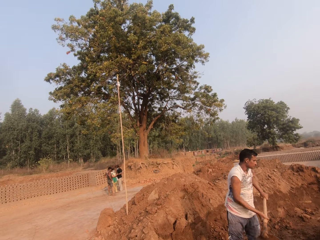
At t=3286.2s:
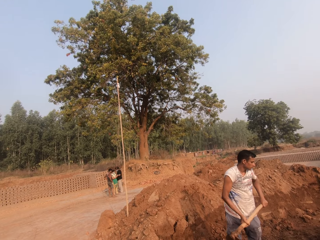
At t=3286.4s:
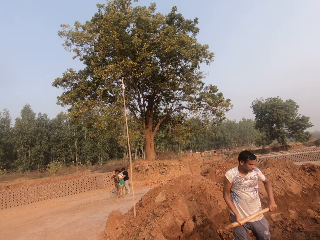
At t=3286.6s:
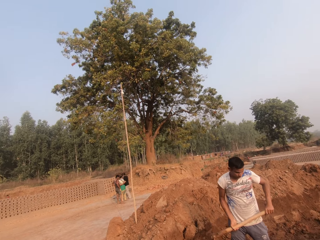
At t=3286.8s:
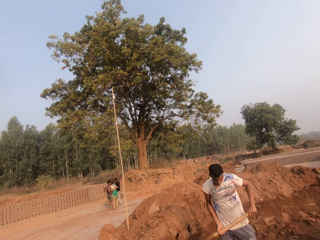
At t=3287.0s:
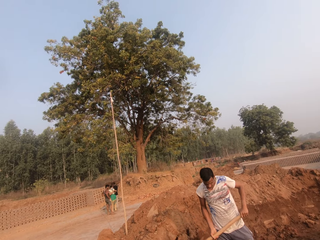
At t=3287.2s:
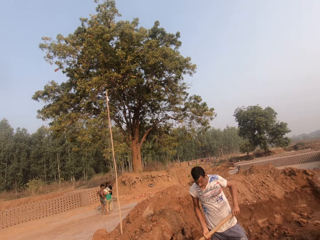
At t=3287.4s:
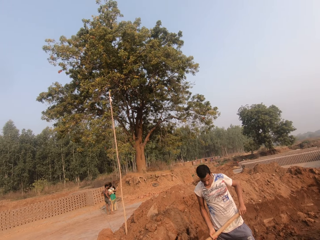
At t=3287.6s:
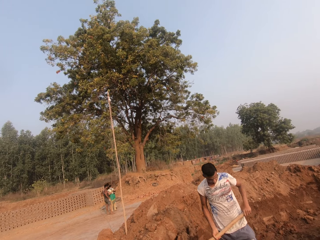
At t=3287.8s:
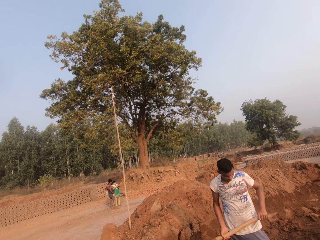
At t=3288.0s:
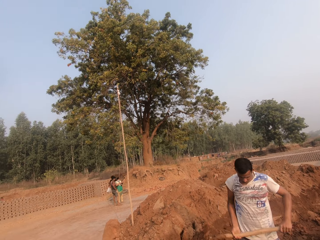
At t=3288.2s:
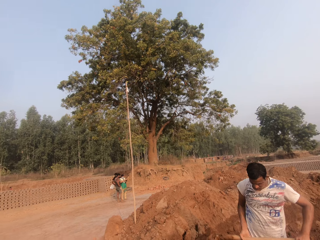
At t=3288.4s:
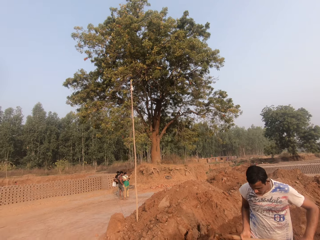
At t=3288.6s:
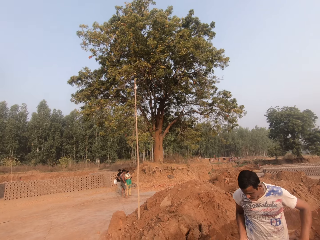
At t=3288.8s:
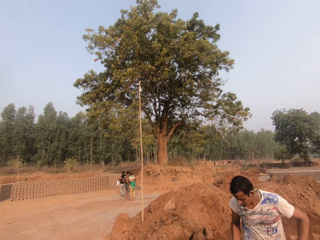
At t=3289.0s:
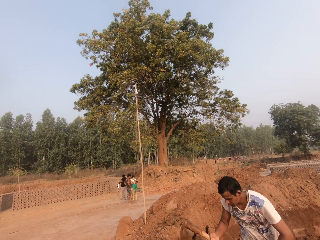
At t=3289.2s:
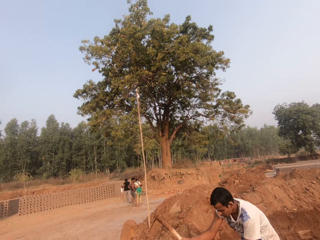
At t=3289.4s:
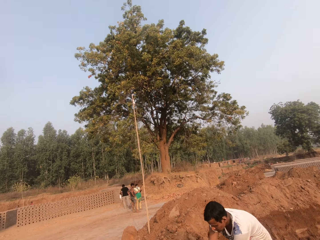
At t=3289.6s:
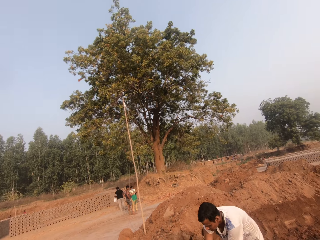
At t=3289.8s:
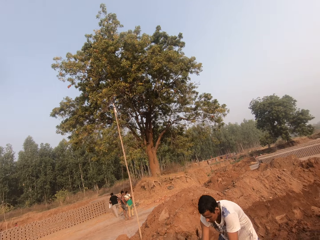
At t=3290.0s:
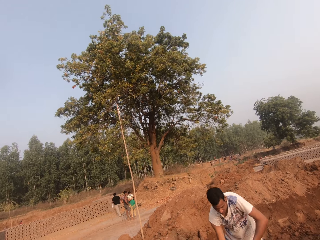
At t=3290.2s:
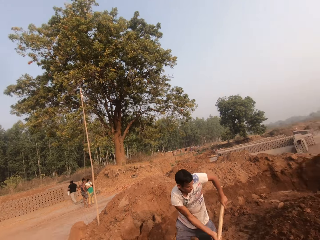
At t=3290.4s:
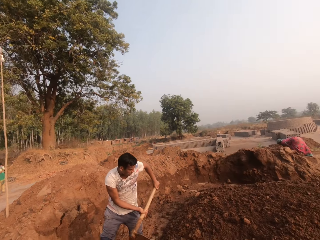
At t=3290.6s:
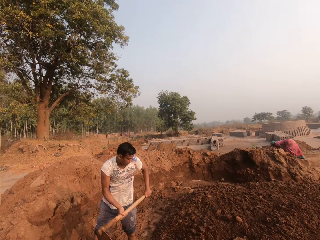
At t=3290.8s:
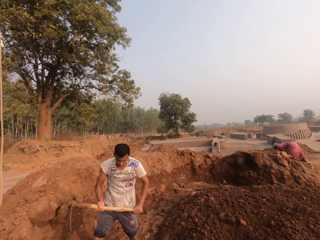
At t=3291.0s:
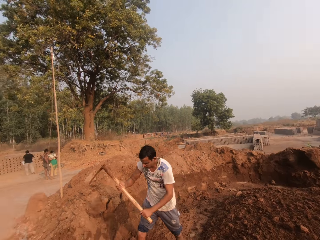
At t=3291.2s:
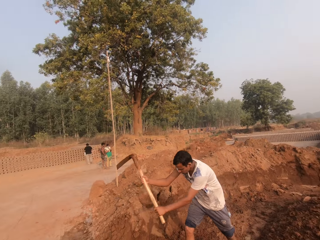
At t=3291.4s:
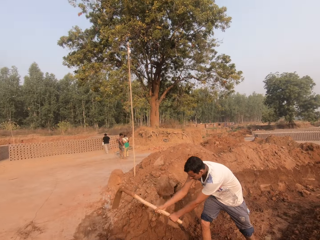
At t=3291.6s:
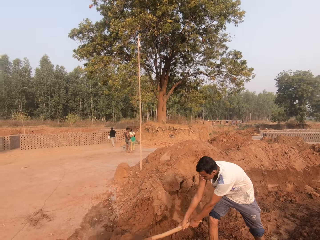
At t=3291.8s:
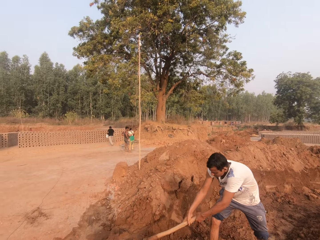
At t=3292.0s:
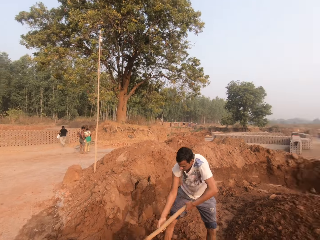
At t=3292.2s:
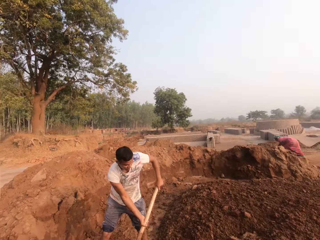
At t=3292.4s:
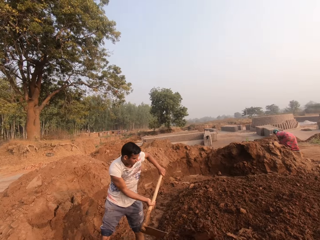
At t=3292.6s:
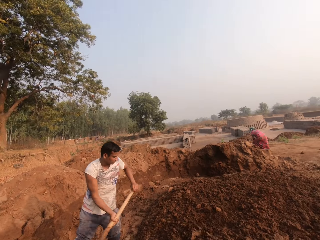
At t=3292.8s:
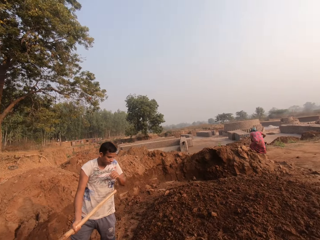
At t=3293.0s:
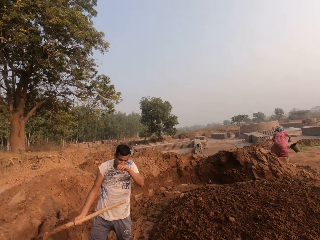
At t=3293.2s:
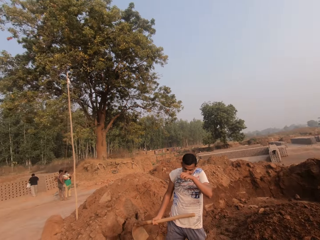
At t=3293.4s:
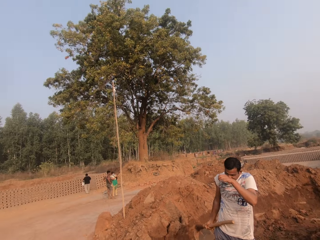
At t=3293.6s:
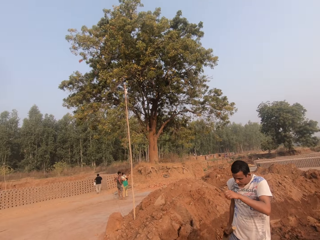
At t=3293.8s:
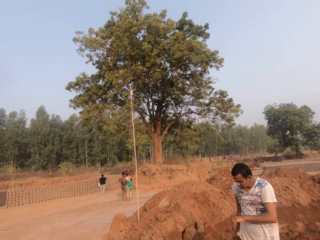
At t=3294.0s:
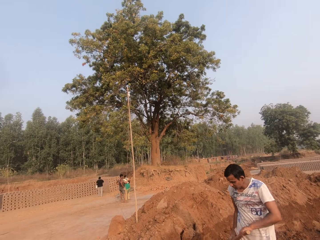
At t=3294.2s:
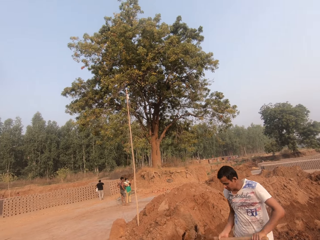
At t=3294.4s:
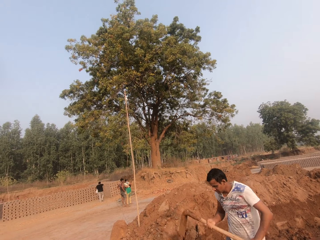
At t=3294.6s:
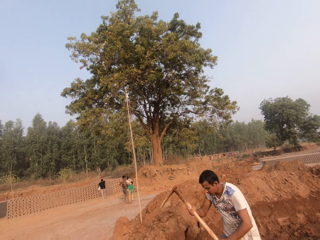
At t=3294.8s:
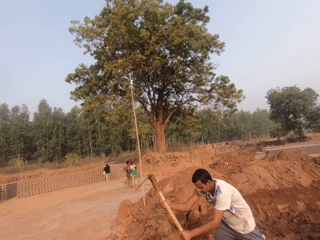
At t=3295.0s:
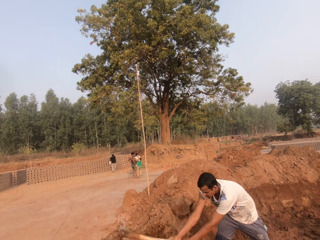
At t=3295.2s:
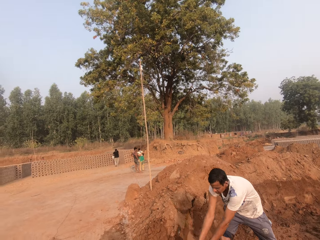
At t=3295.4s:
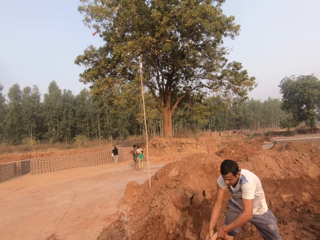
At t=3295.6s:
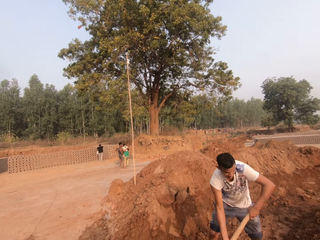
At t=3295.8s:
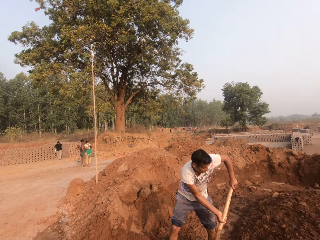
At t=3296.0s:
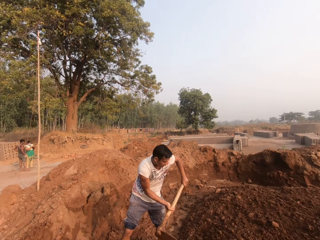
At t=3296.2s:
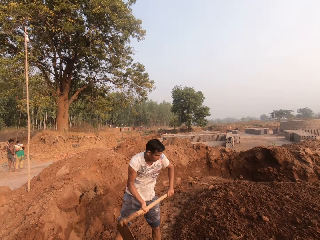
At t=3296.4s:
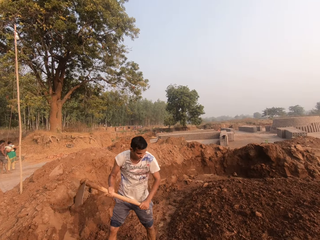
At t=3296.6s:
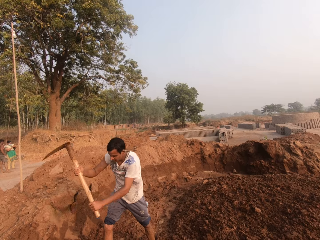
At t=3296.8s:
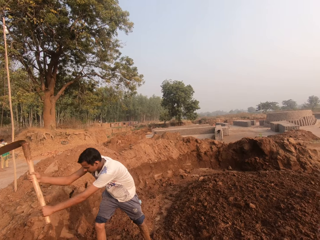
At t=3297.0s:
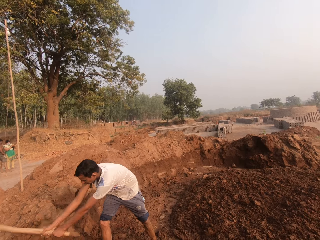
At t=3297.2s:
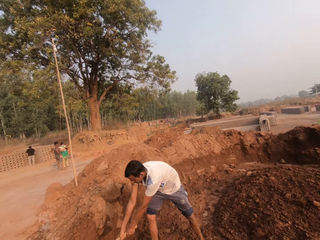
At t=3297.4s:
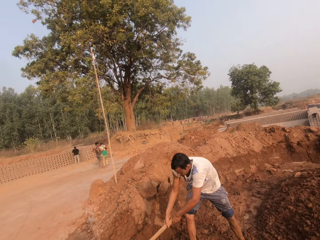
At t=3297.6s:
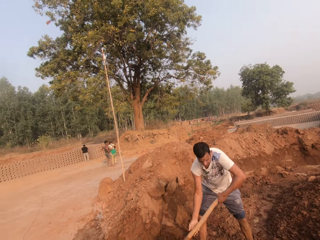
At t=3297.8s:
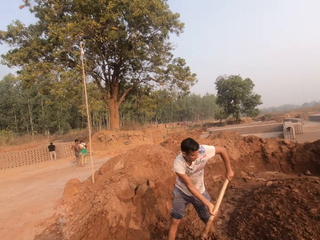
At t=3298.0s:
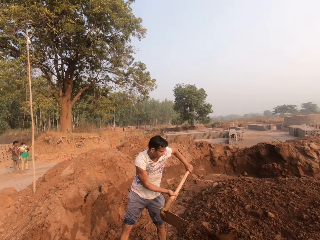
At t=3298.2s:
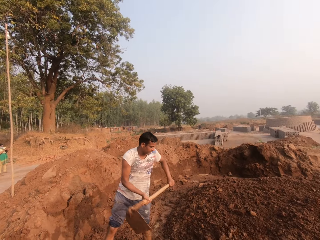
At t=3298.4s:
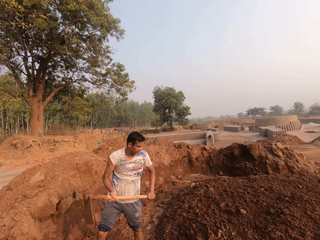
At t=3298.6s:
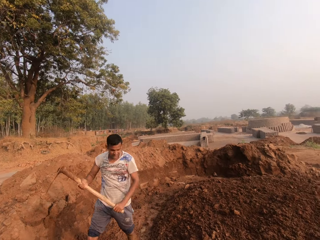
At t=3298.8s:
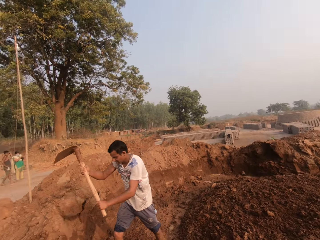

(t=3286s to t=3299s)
The camera wearer converses with the man and the woman. The man holds the digging hoe with his right hand. He touches his face with his left hand. He holds the digging hoe with both hands and digs sand from the ground with the digging hoe in his hands.

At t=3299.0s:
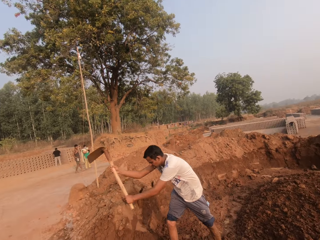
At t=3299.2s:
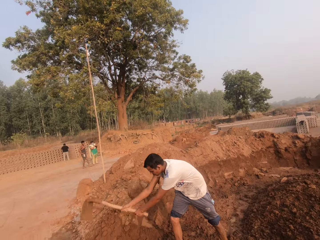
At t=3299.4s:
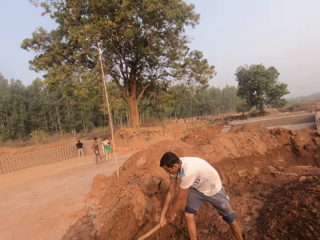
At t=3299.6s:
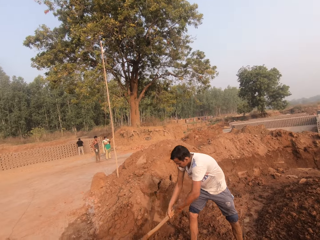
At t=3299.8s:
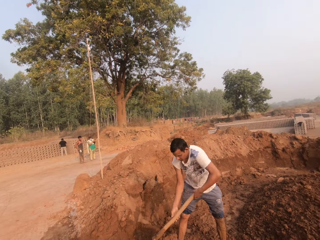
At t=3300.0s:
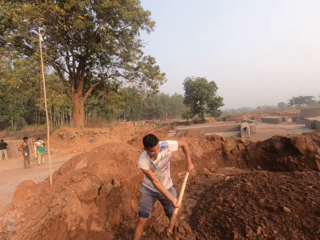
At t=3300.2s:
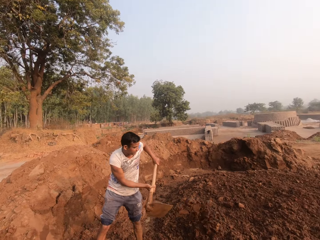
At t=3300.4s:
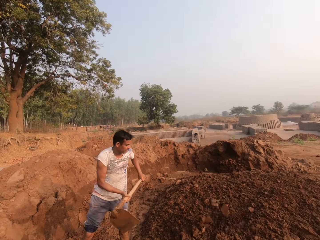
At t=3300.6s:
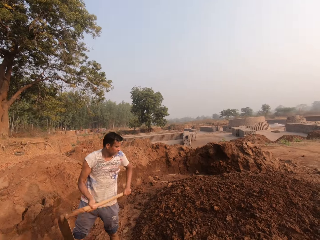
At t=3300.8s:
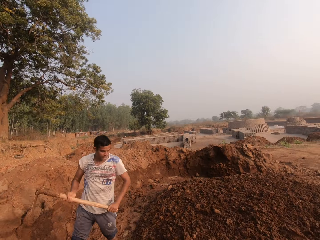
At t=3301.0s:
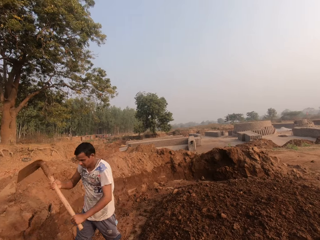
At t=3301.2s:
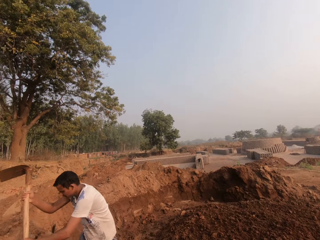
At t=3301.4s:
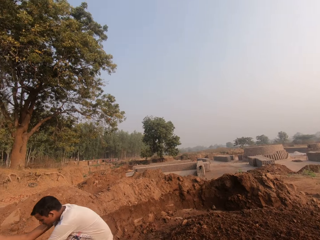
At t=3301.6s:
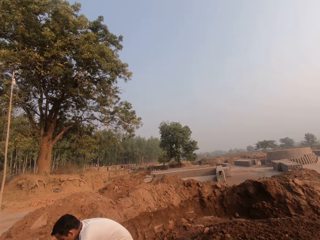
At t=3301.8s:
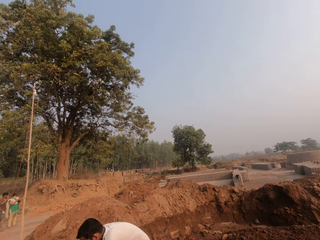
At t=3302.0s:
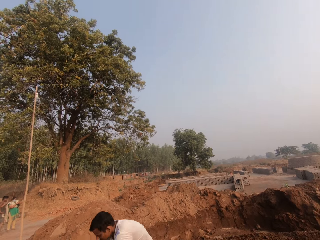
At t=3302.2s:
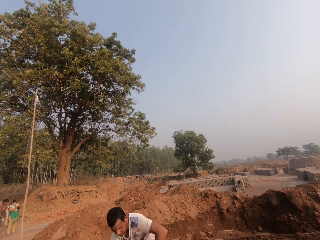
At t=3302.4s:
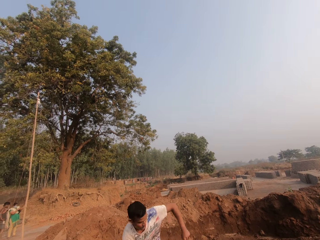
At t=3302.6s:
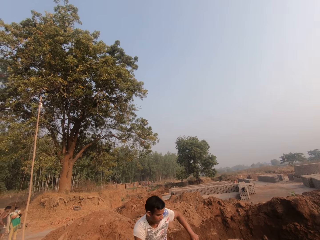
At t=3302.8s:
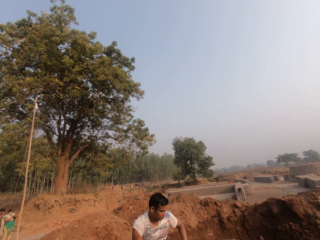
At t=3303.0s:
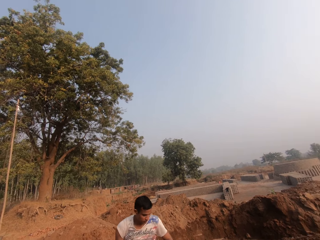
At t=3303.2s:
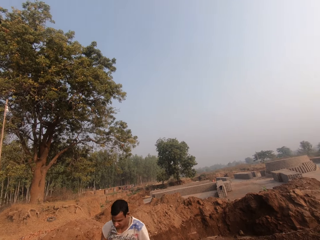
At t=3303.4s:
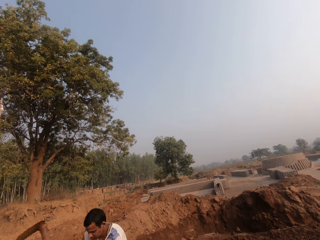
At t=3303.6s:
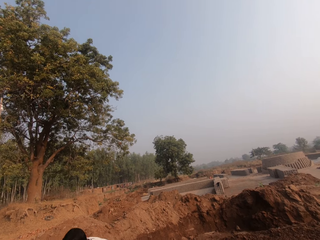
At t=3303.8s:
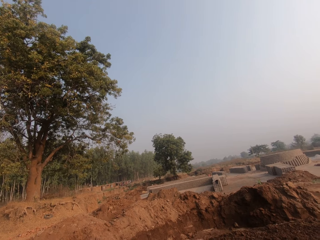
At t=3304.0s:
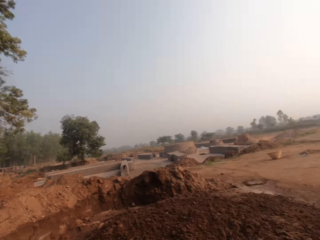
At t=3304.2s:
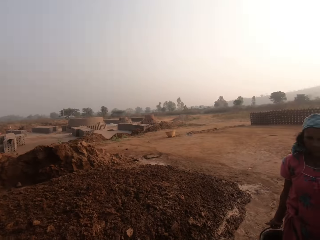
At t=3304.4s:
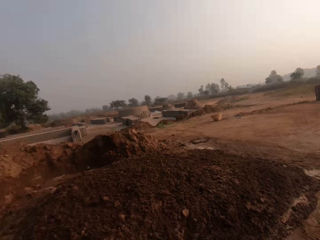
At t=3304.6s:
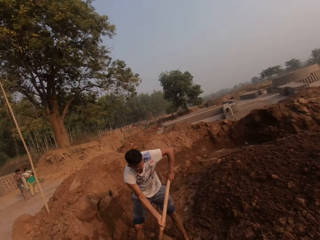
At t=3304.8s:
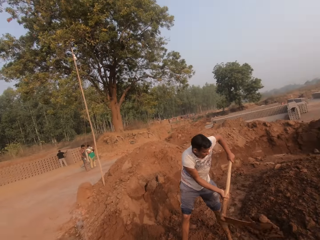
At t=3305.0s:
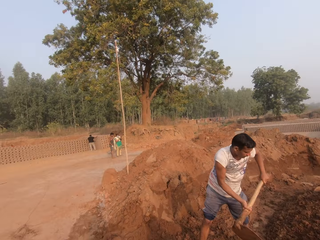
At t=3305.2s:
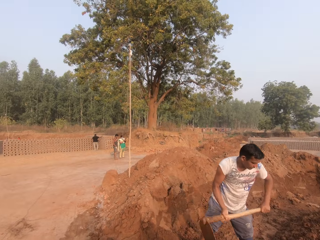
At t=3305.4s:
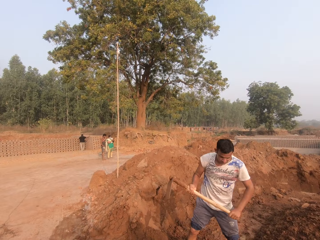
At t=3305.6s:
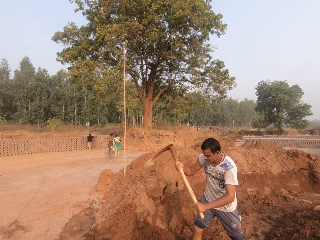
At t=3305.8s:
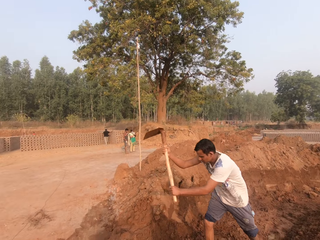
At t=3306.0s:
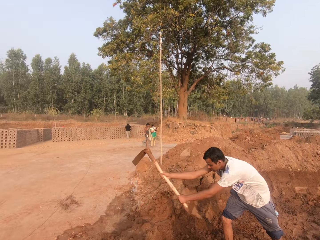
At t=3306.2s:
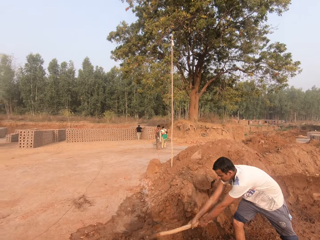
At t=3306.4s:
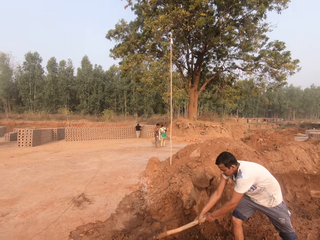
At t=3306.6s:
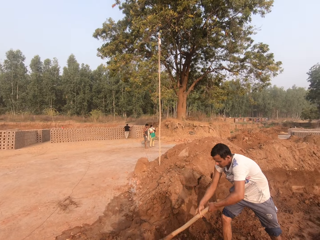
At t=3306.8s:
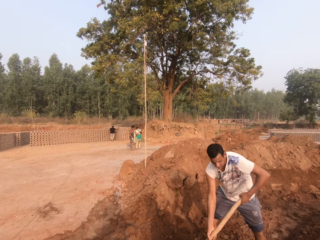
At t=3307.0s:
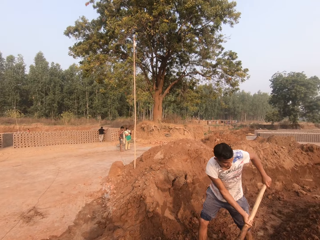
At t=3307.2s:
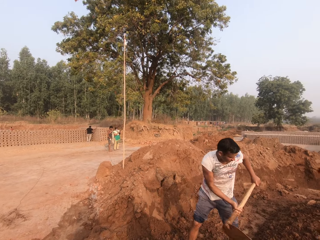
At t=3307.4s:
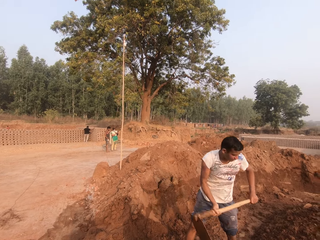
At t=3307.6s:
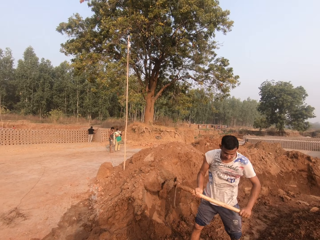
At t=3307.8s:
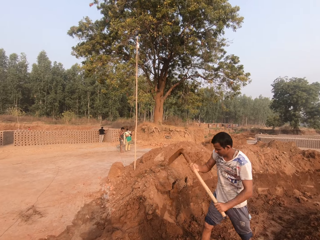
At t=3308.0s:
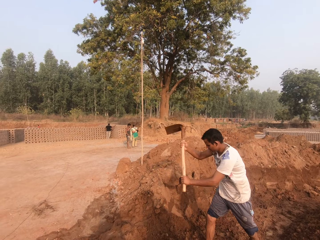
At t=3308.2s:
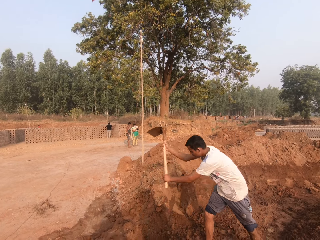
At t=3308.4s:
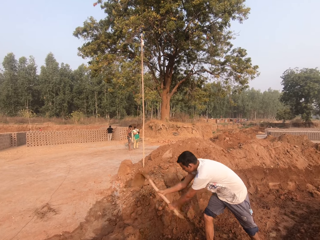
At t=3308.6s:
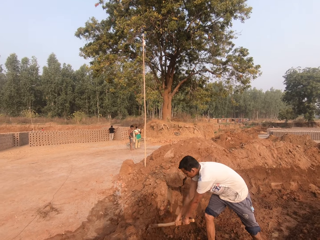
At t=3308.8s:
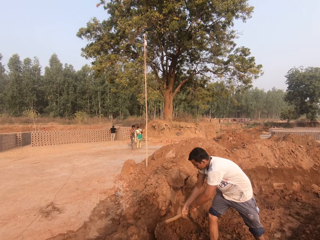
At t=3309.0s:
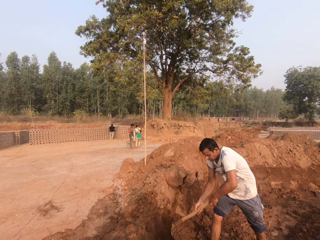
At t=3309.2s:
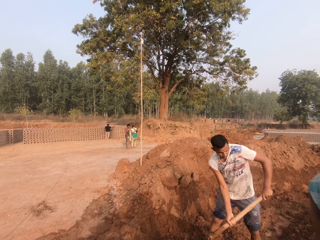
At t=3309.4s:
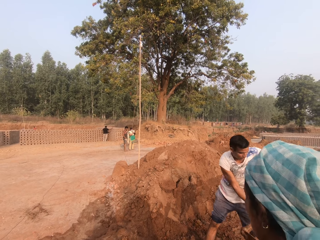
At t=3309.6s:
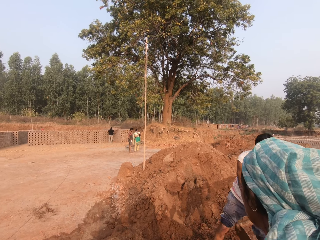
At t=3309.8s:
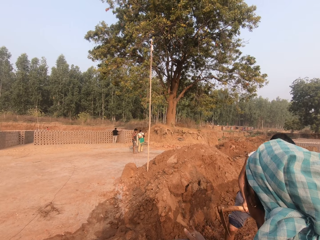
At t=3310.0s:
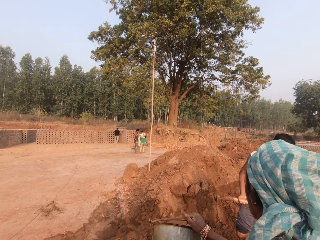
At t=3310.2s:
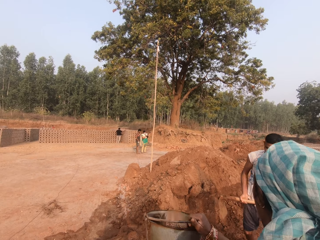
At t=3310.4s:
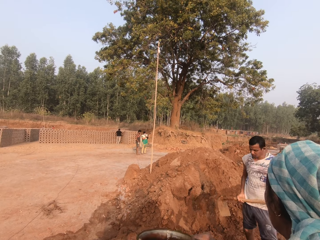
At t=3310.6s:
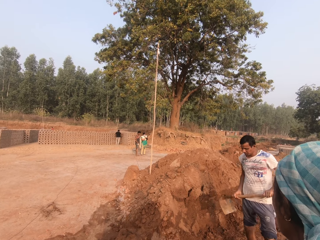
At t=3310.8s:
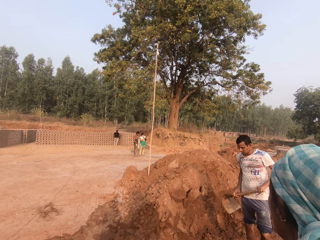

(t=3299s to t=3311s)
The camera wearer talks with a lady.
